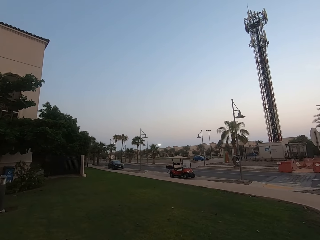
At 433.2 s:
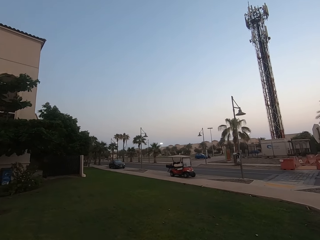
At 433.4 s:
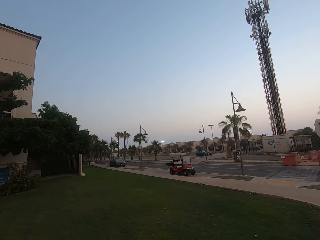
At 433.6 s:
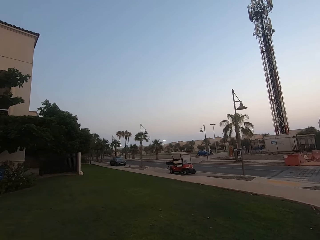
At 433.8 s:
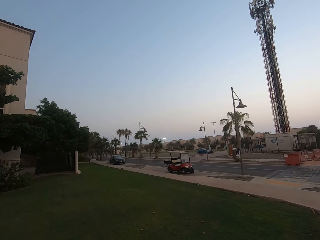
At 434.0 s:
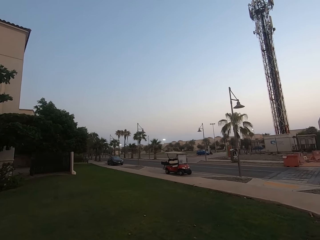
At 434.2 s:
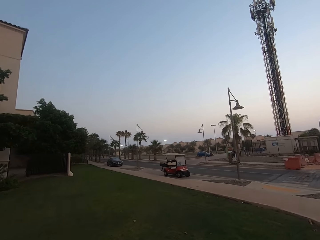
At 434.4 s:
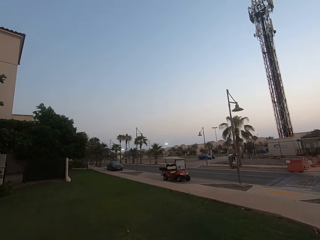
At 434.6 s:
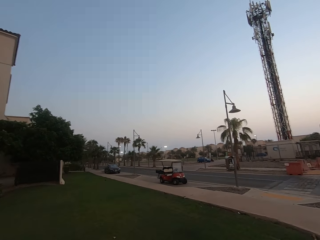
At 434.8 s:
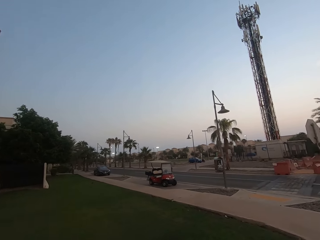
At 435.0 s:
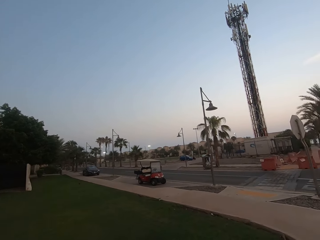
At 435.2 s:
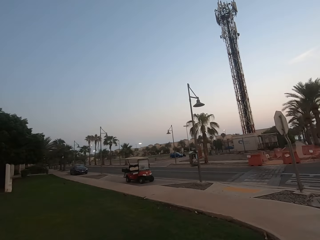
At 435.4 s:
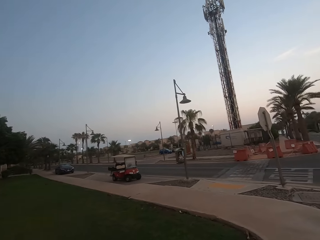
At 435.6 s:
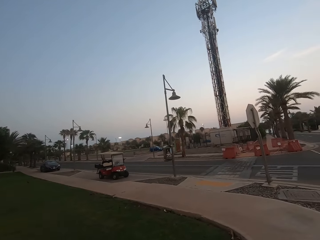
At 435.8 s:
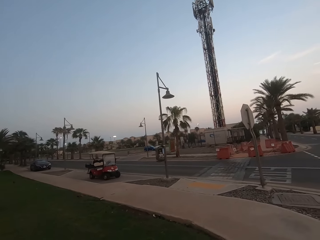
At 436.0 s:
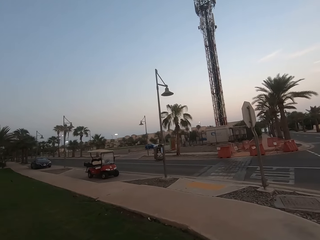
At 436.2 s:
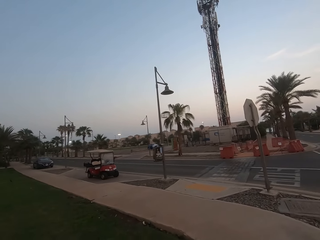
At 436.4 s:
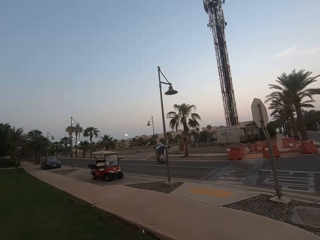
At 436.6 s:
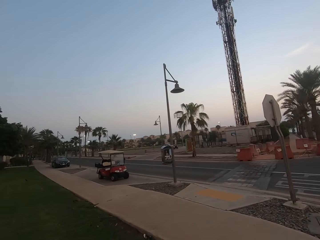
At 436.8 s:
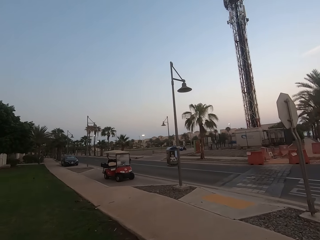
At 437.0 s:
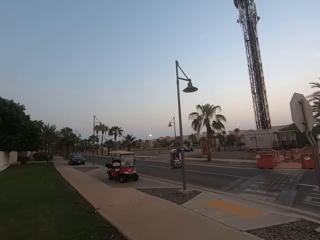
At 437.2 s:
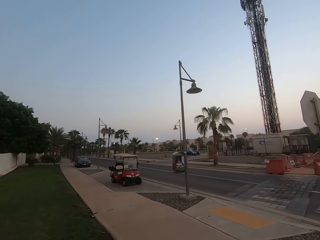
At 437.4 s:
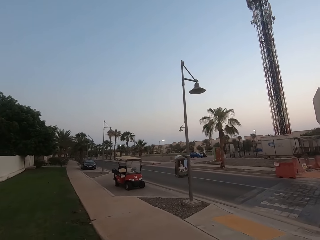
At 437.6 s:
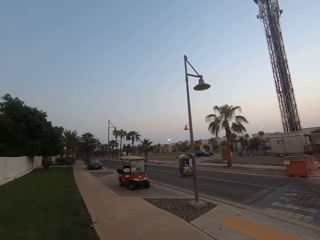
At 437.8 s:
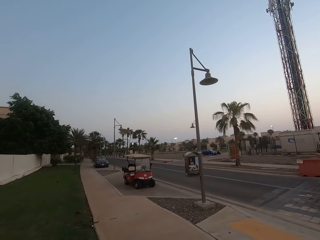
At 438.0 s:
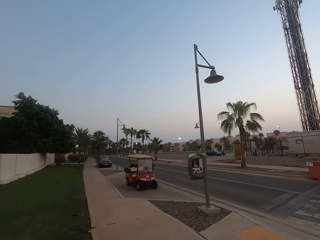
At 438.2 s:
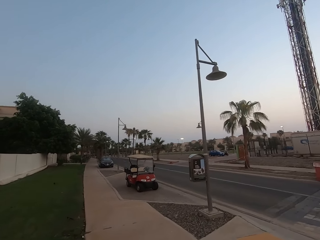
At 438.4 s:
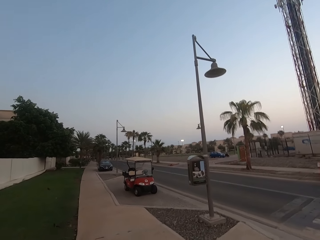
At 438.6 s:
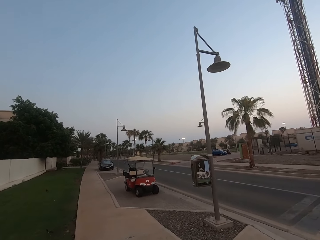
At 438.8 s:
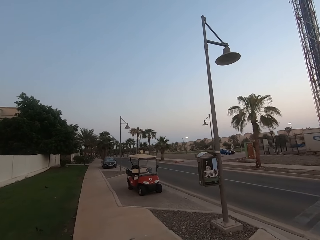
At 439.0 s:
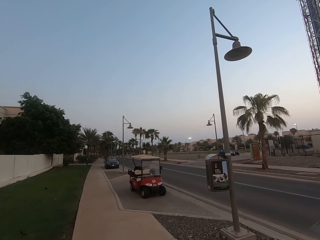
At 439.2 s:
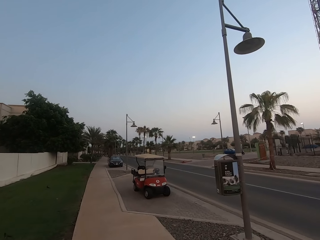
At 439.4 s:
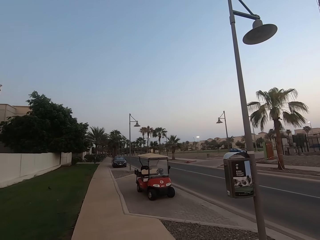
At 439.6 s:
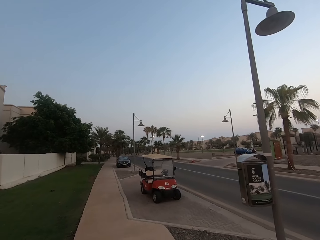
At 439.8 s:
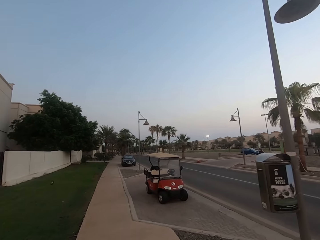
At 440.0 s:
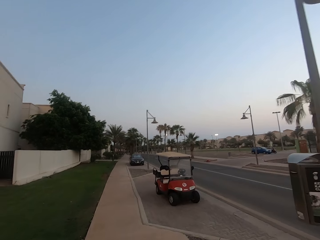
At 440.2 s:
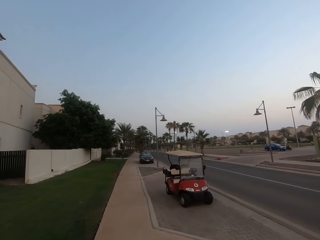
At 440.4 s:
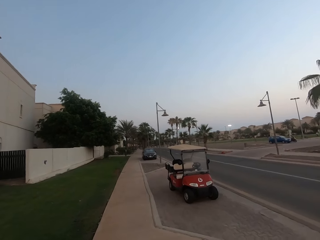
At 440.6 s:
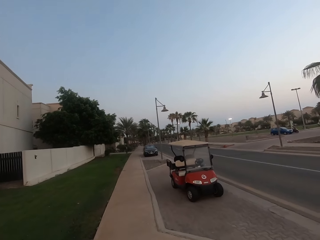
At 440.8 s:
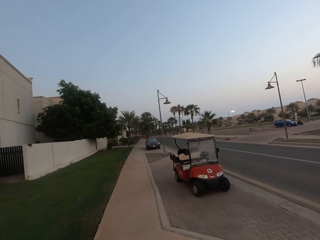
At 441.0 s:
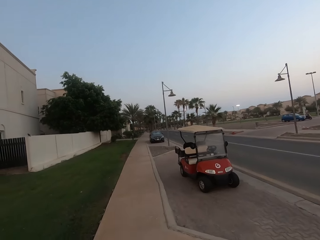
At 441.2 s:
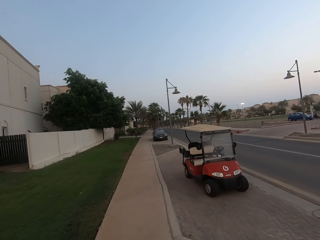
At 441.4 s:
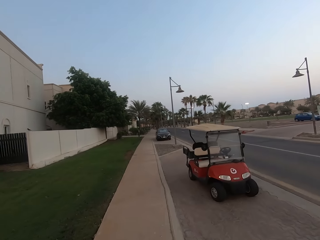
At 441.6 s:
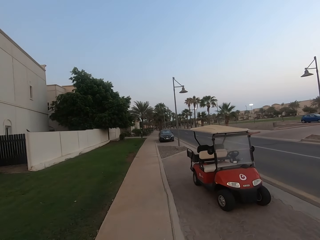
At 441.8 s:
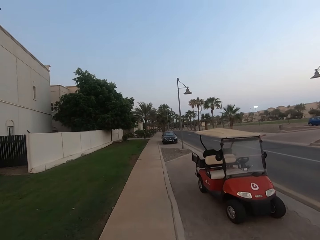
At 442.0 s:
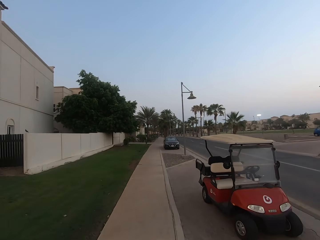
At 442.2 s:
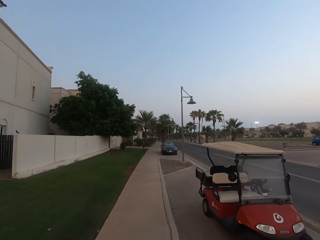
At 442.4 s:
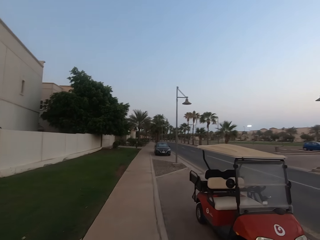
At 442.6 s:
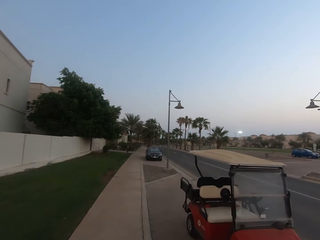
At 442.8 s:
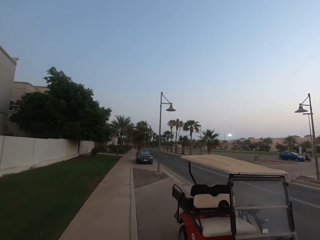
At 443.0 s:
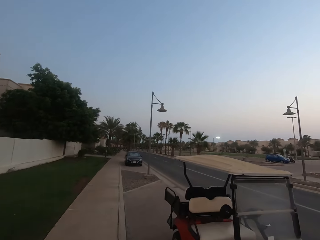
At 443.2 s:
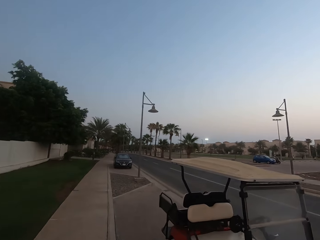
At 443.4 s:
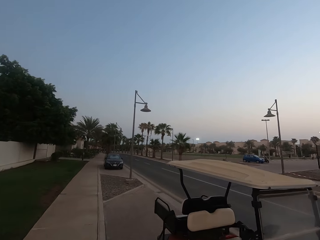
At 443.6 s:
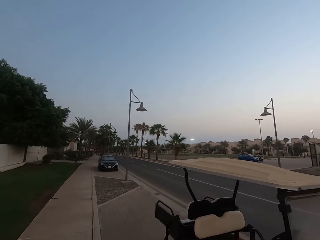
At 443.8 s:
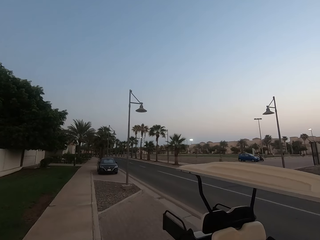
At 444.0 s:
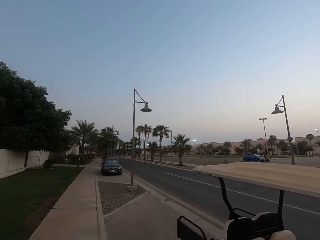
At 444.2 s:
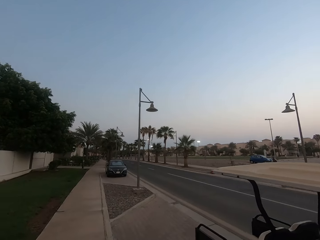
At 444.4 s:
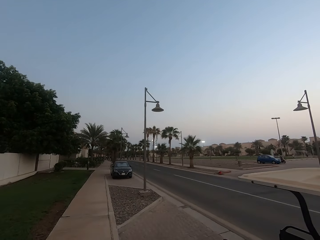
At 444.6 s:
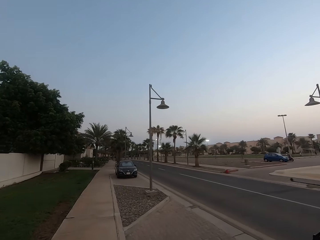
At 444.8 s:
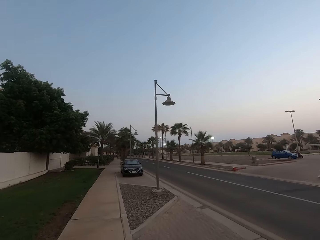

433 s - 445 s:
The camera wearer turns left. They walk forward.

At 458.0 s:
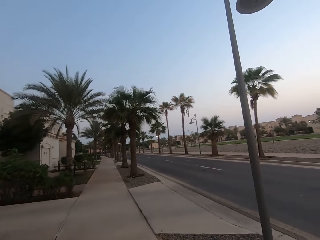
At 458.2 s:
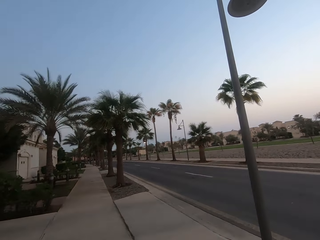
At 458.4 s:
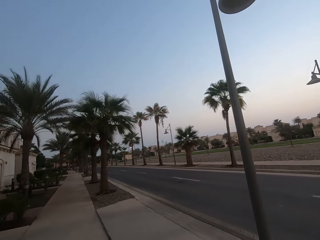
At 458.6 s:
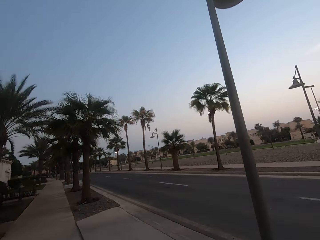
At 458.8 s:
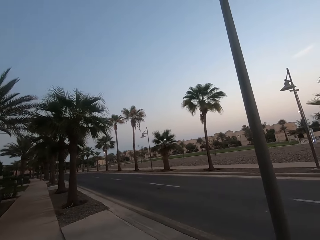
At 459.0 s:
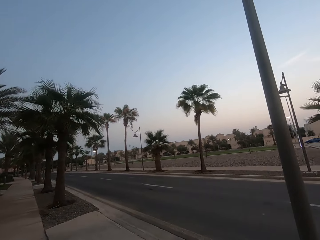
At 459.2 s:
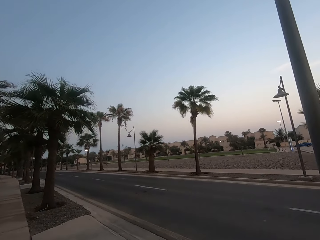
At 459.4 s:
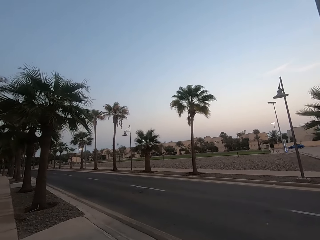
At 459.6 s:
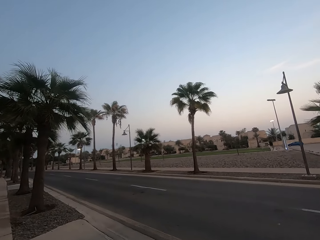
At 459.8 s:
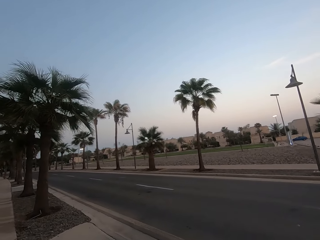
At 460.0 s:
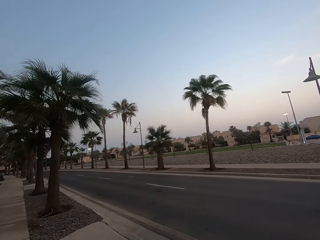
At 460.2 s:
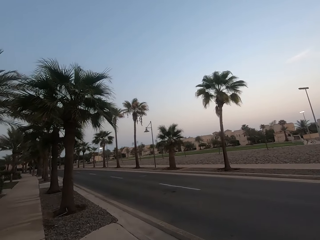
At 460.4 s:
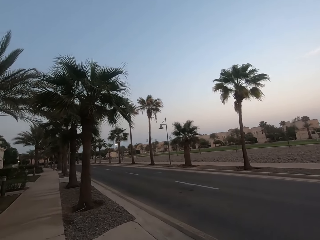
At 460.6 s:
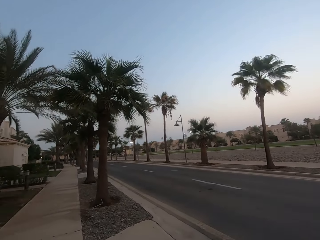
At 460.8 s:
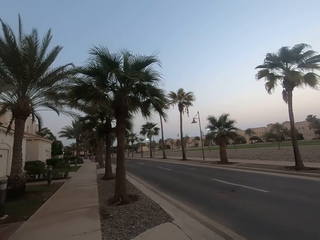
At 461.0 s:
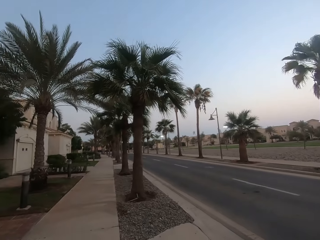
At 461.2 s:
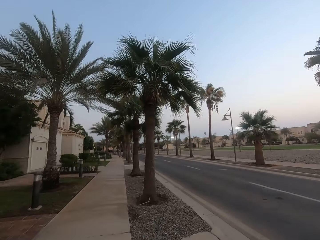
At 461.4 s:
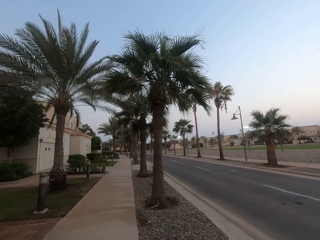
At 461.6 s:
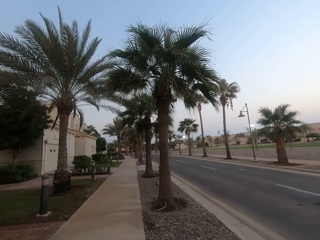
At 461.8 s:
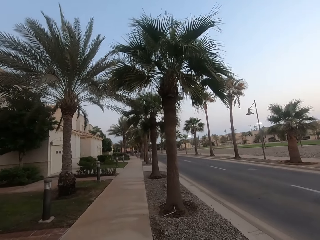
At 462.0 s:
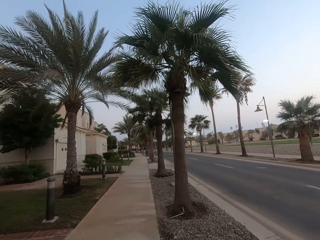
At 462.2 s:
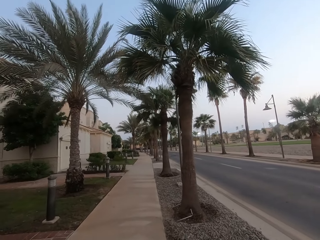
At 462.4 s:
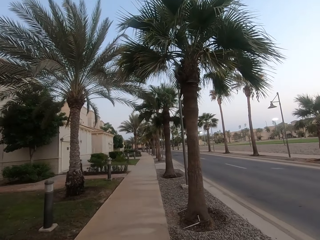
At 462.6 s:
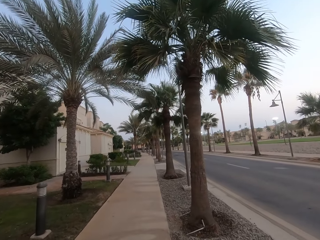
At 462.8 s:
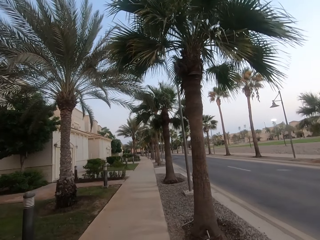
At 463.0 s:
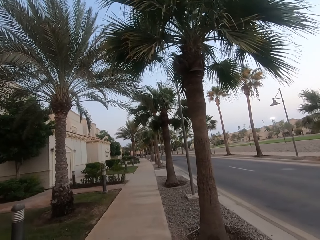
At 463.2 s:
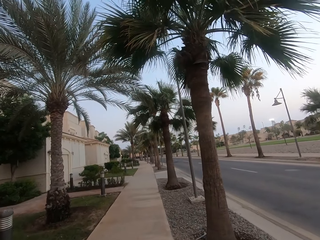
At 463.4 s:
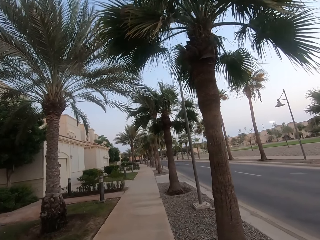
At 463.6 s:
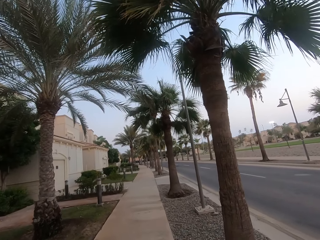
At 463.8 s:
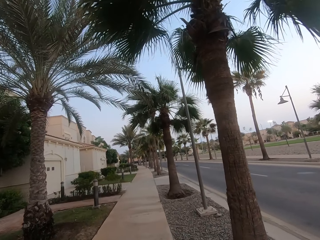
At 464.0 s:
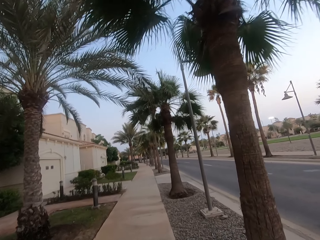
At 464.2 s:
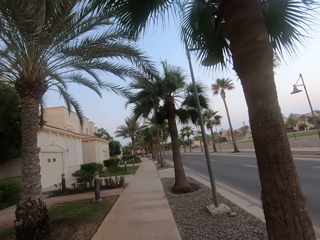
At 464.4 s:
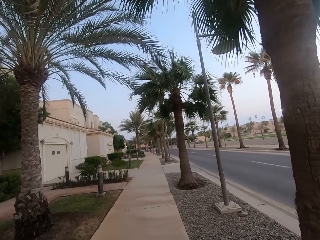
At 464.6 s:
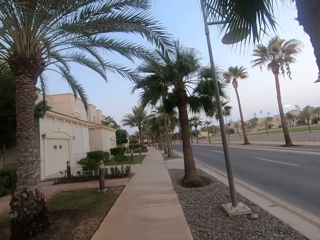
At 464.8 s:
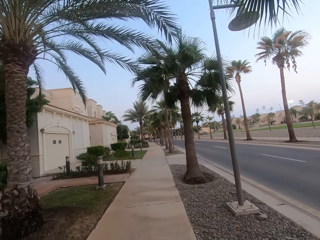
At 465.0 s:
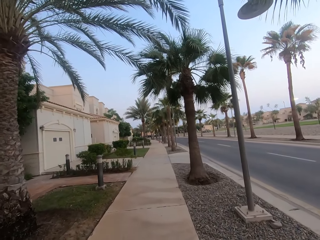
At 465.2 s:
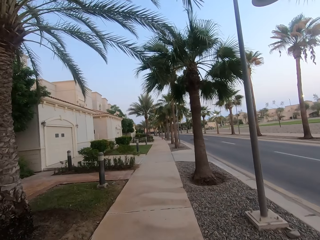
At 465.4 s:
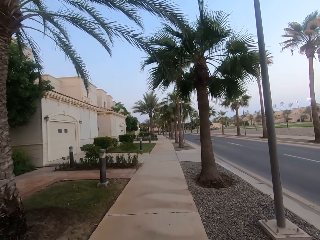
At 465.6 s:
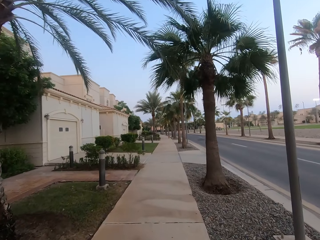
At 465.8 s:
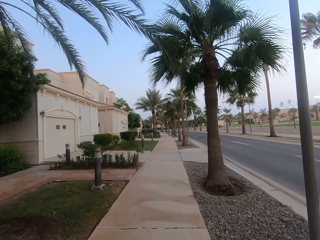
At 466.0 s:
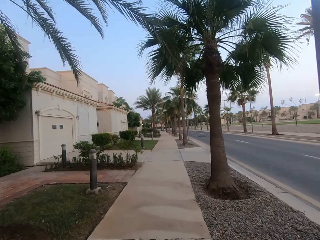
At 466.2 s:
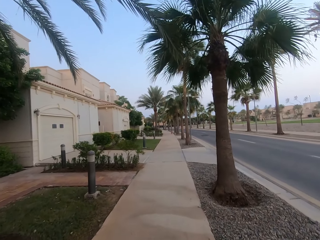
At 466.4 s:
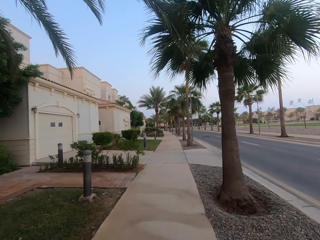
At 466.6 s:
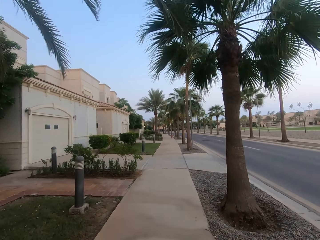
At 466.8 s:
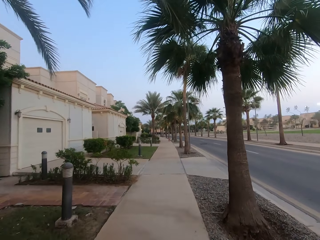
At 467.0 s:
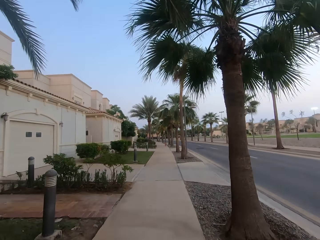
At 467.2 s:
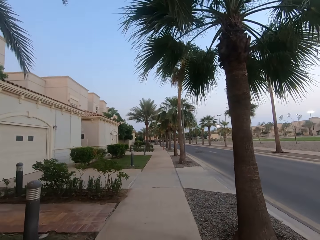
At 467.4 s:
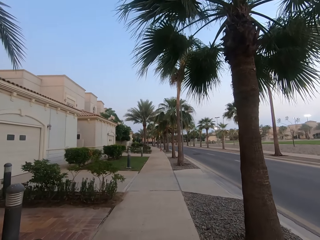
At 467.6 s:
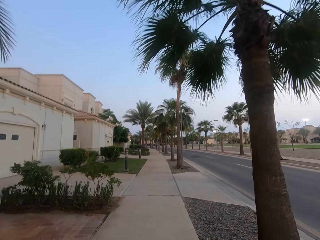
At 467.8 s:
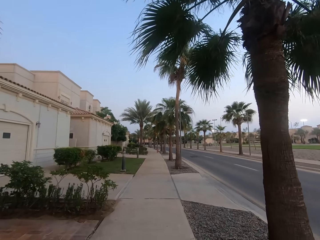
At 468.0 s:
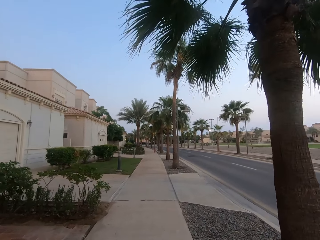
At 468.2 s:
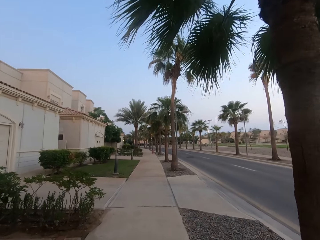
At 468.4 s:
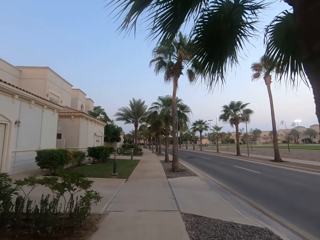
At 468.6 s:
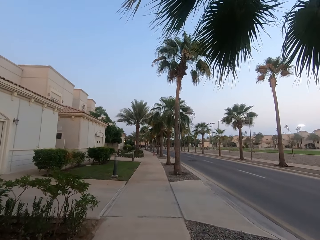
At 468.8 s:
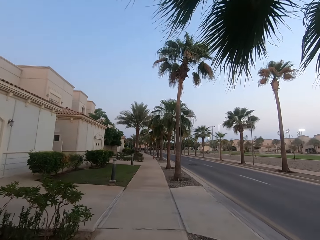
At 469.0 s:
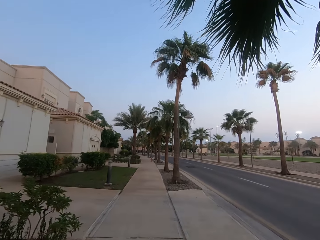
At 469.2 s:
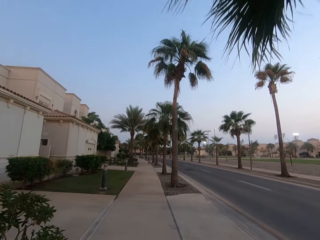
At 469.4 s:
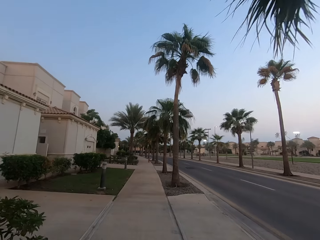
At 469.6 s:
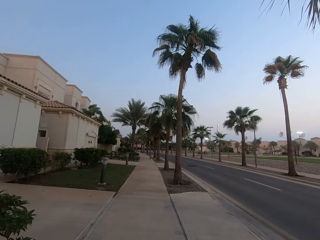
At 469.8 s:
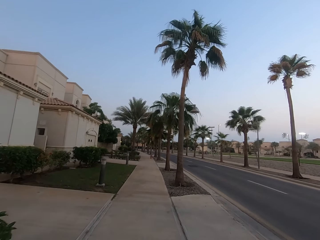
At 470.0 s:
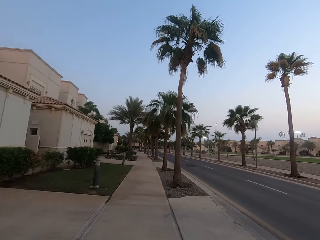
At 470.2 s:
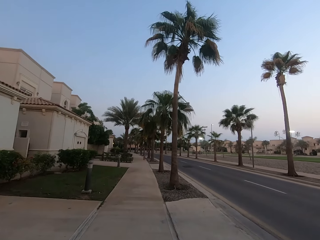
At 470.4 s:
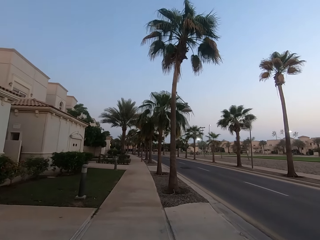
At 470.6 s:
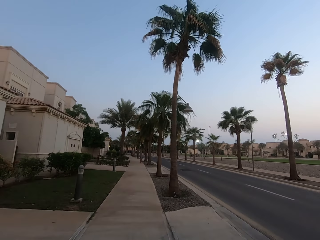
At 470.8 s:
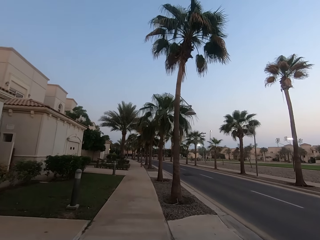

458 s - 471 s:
The camera wearer turns right. They turn left. They walk forward.
